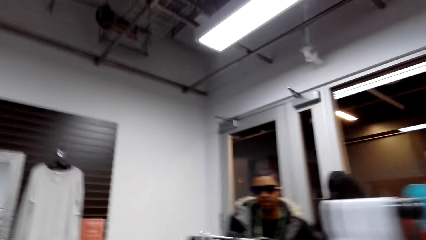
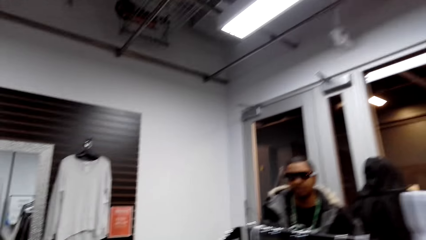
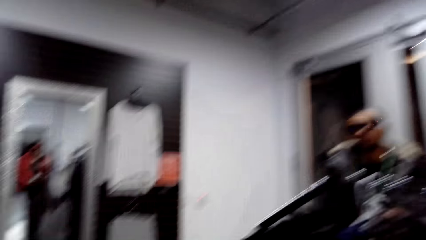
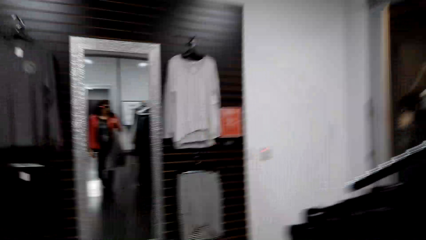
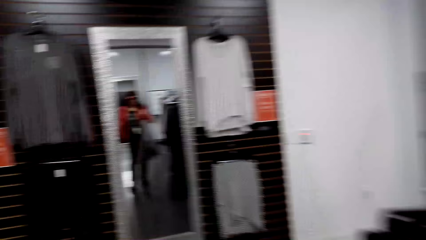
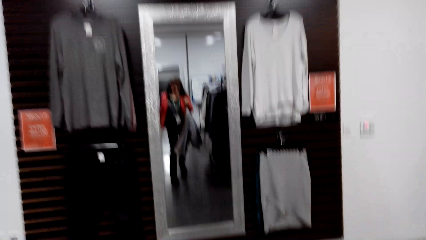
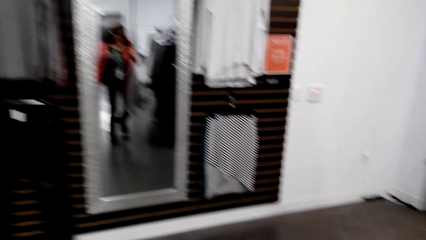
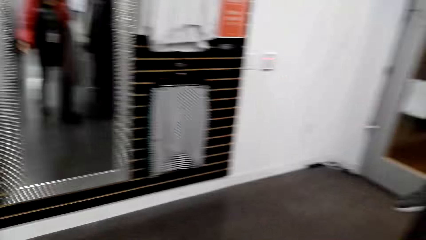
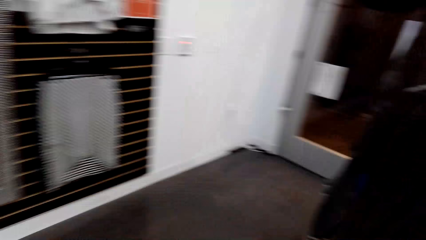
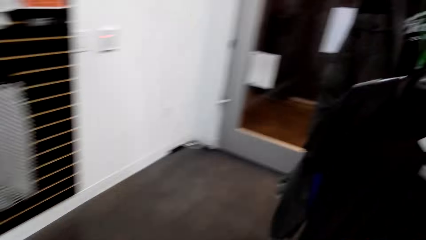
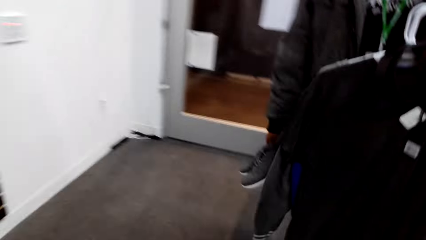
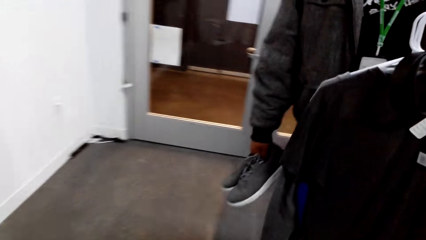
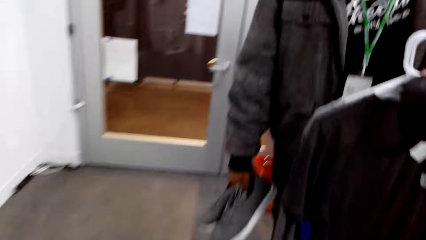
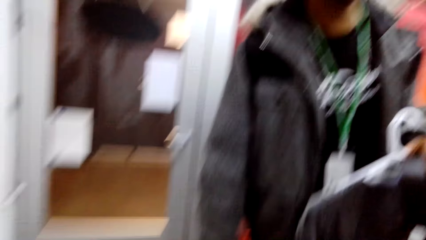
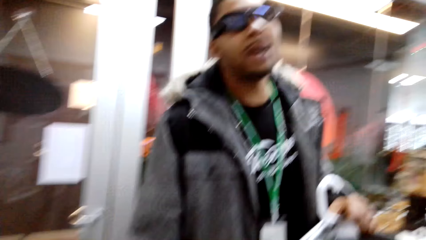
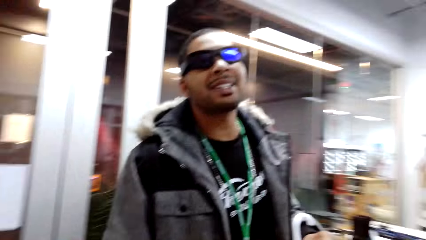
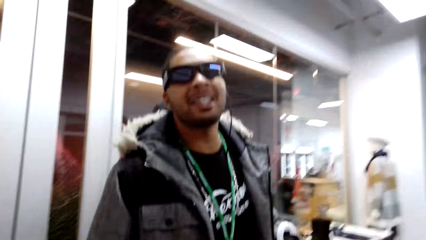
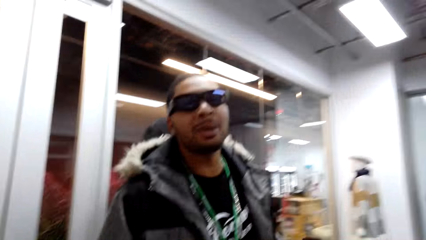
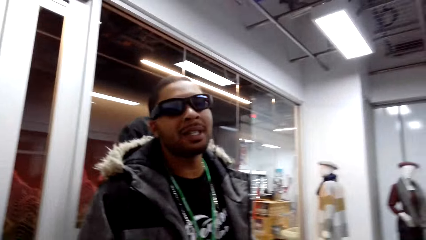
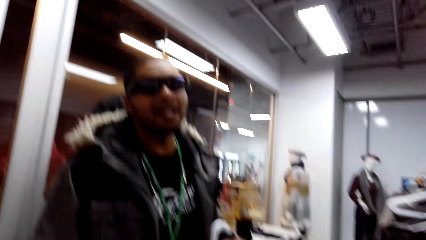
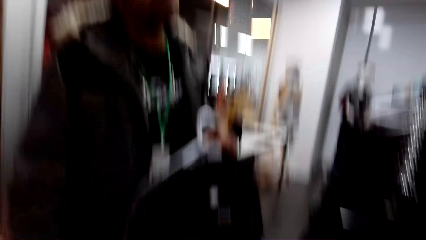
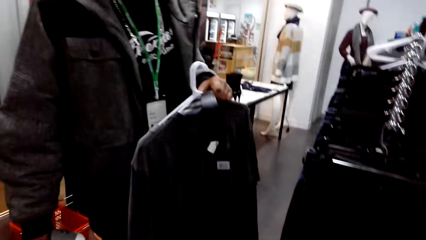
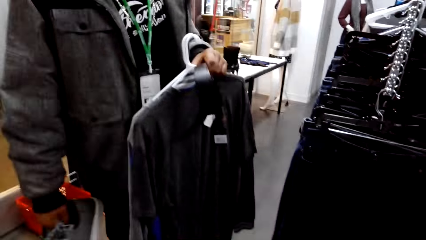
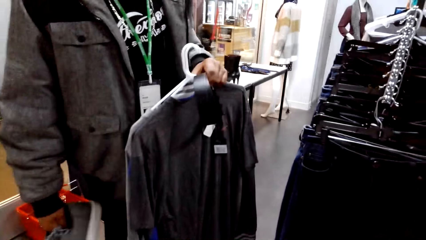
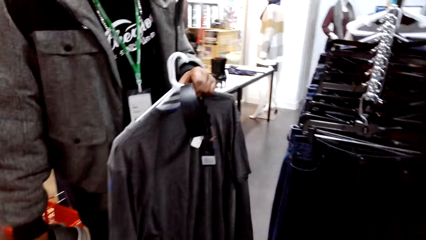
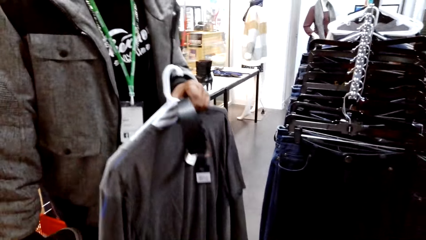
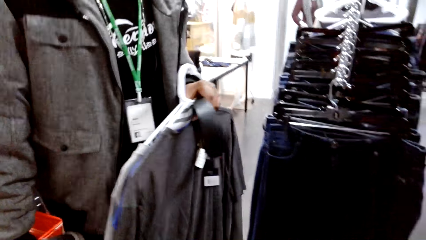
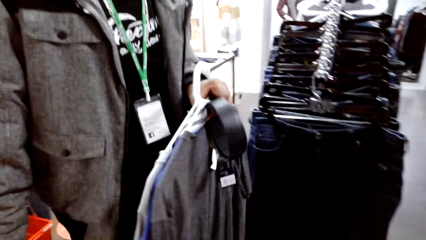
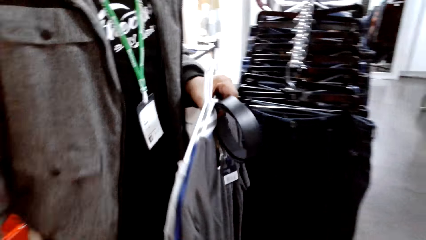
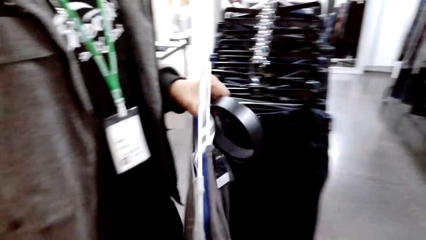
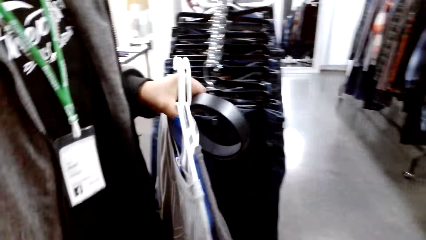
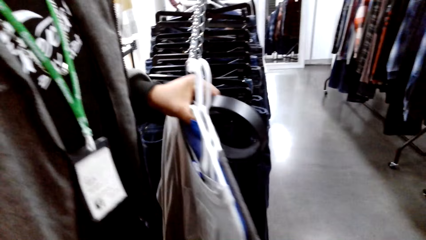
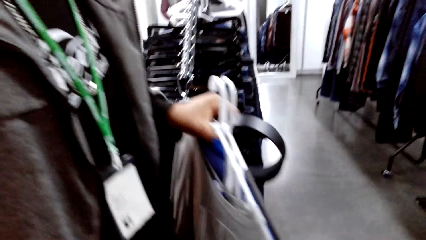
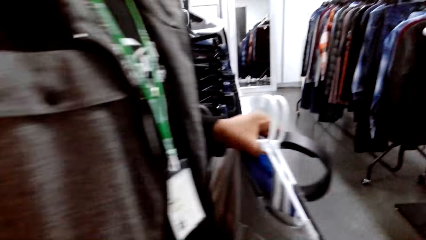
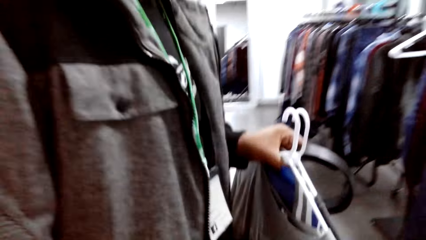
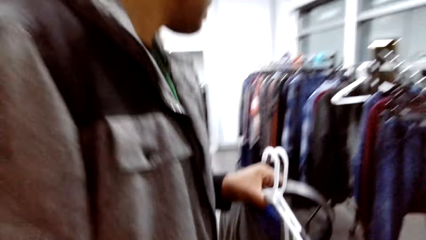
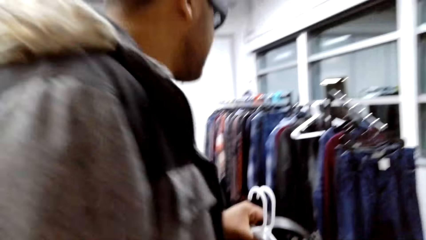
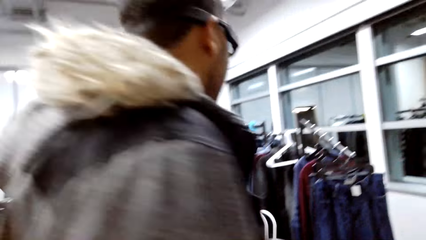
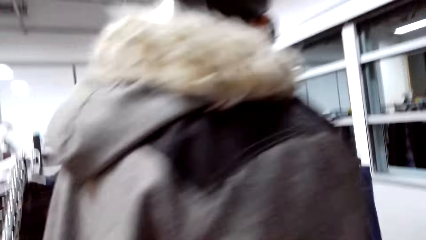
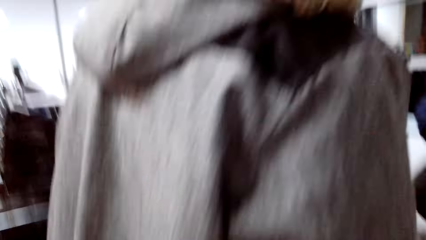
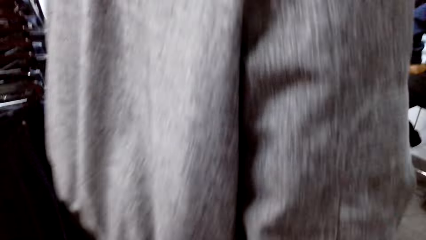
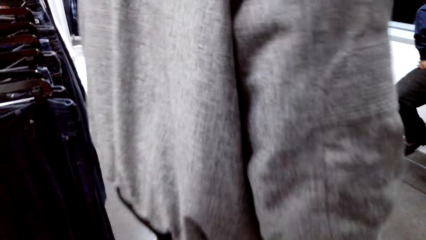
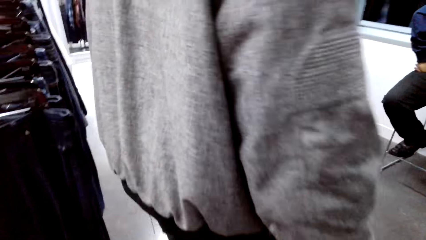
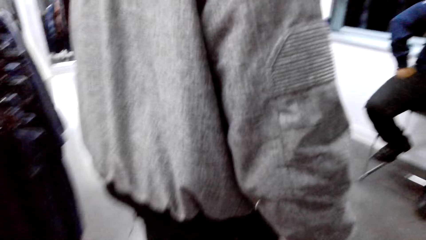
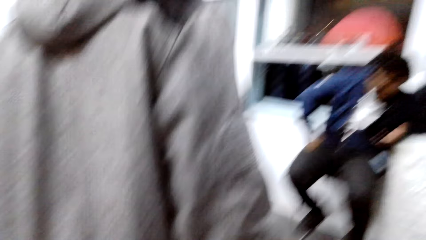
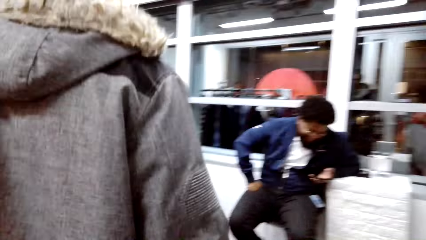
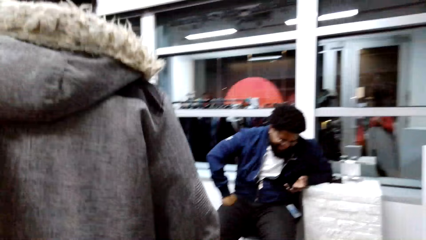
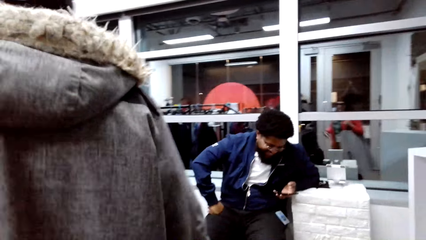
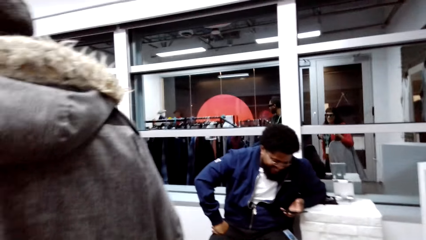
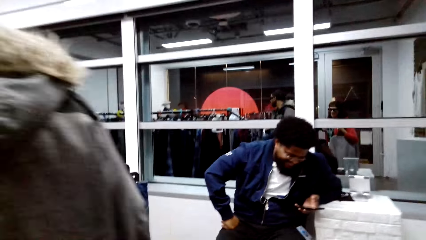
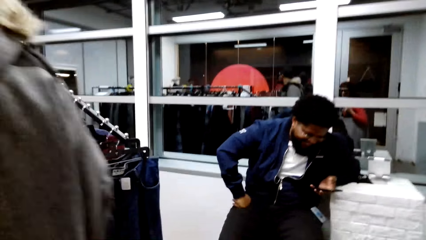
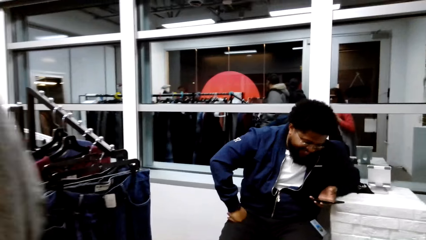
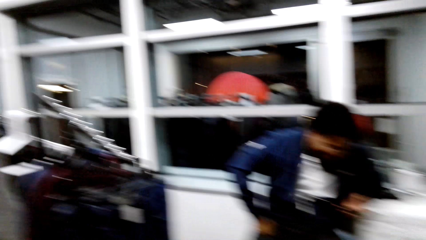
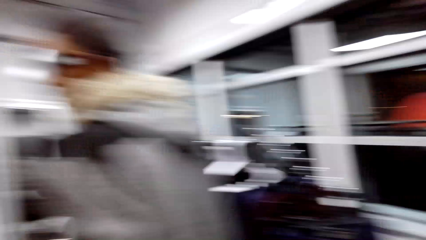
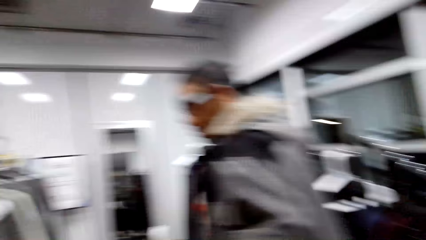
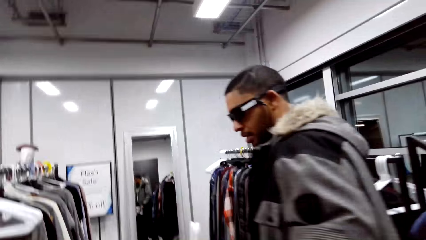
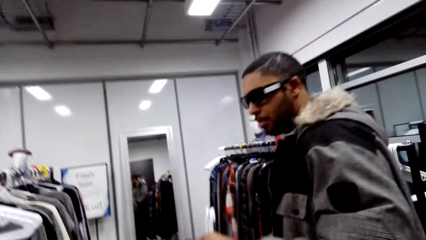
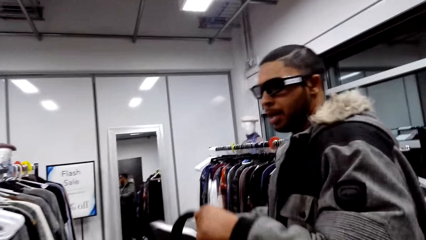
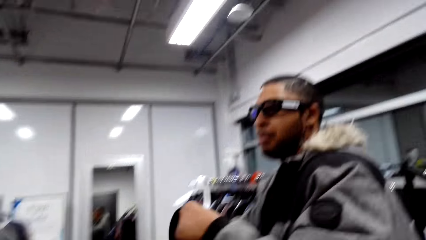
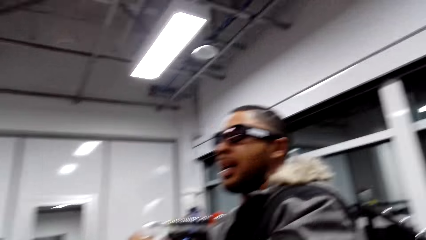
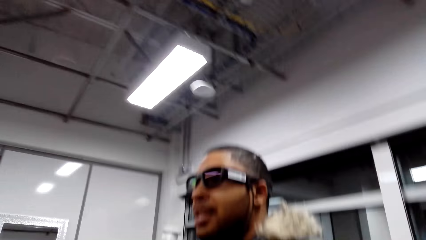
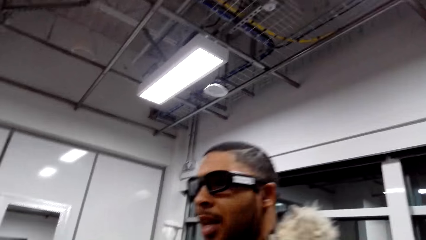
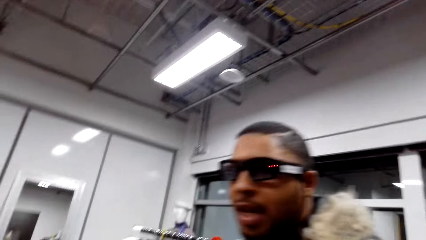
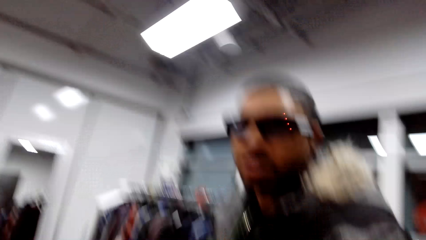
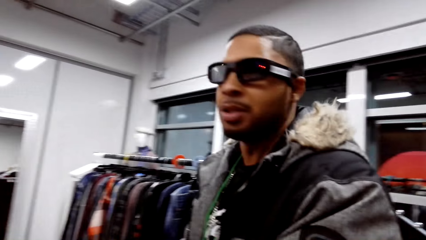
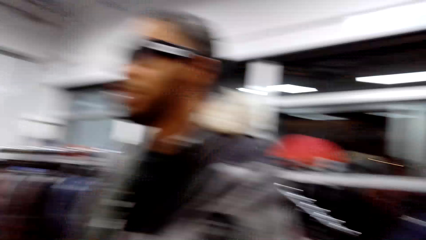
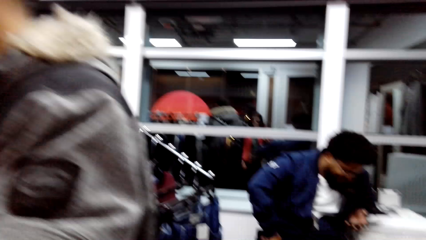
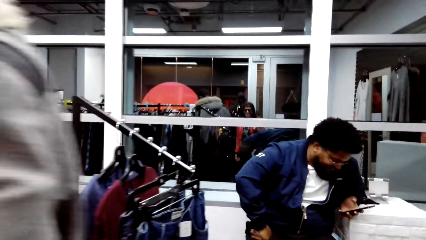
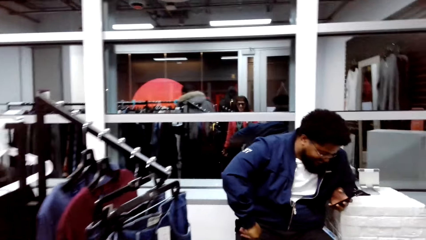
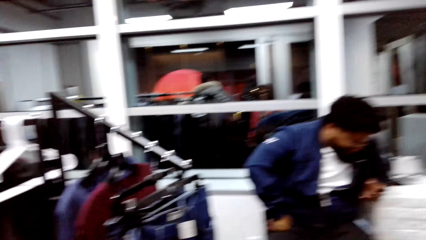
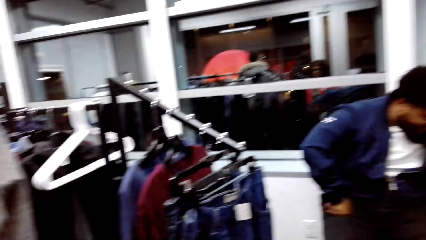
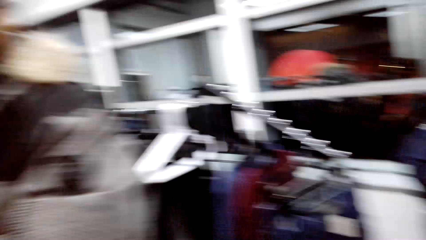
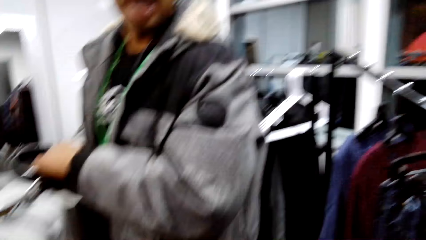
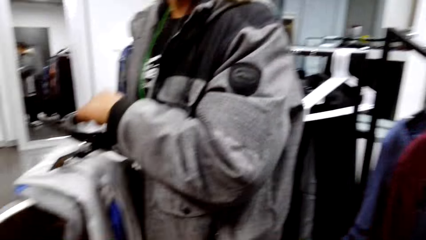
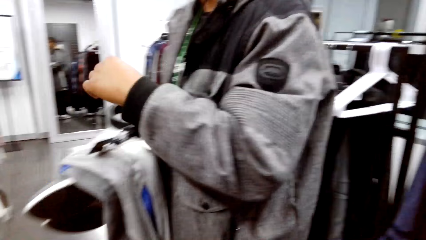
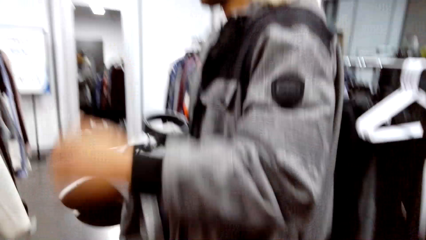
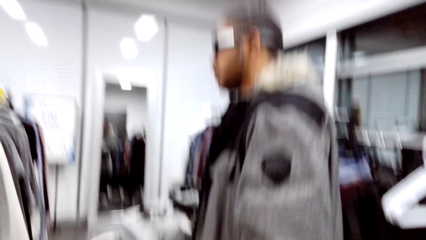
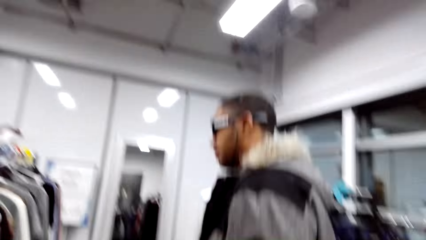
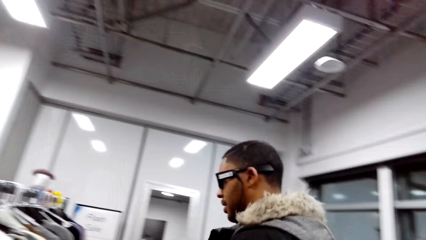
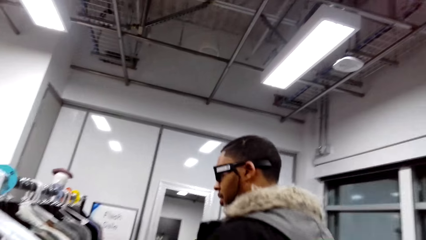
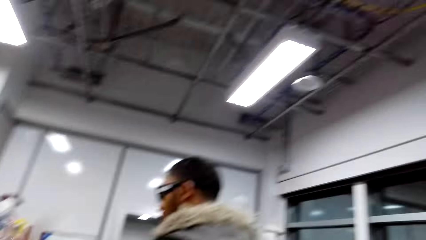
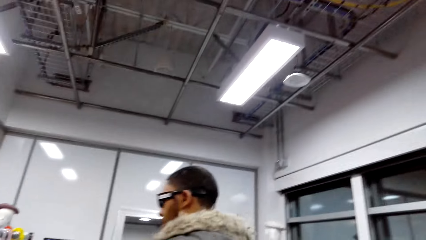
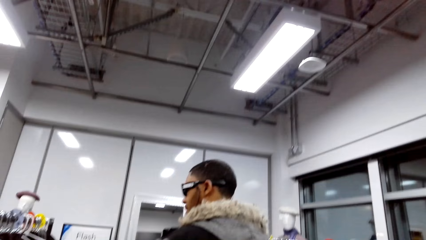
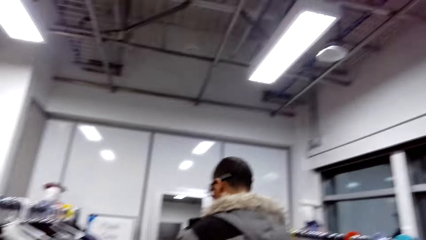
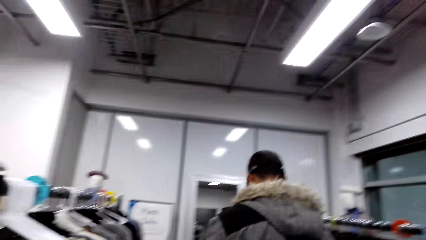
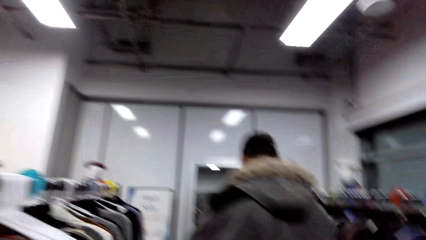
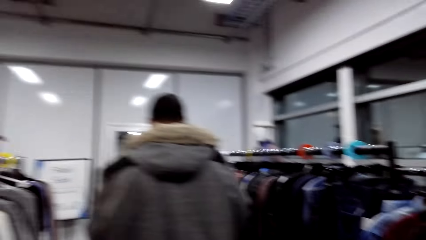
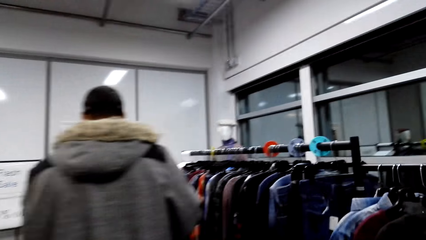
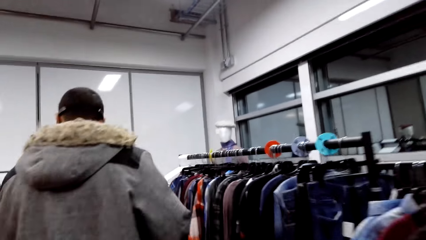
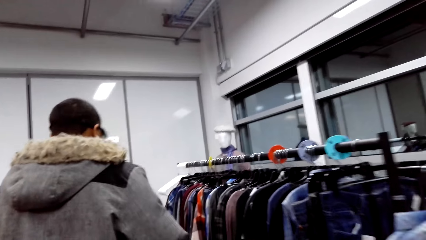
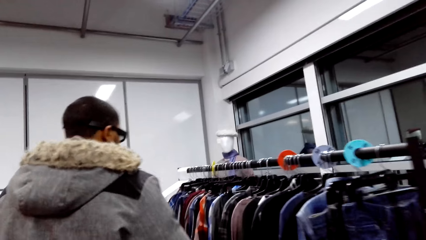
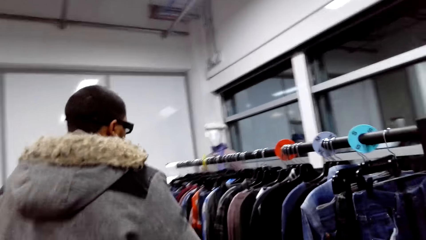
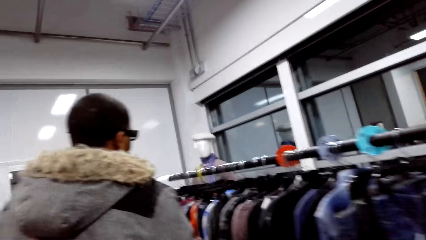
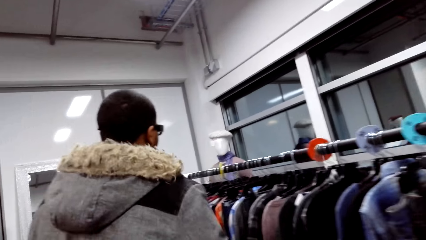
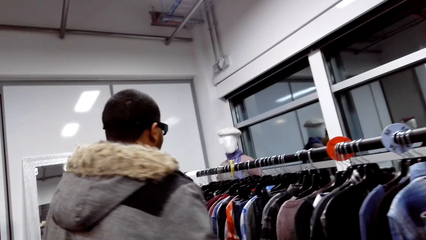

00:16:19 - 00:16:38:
The camera wearer talks to a person. A man holds a t-shirt with his left hand. The camera wearer talks to another person. They talk to the first person. They talk to the other person. They talk to the first person. They walk with the man in the store.
